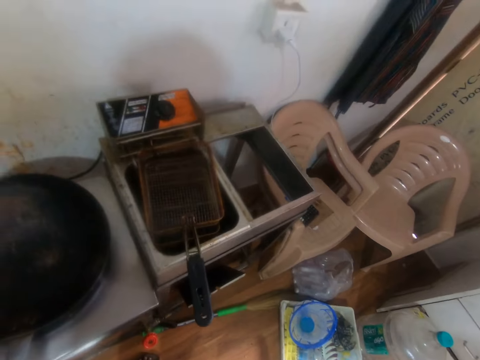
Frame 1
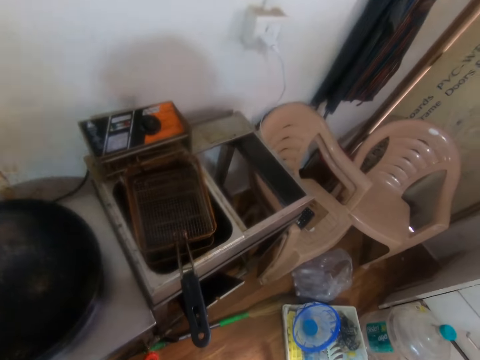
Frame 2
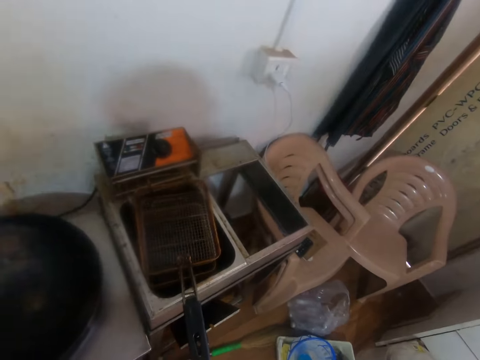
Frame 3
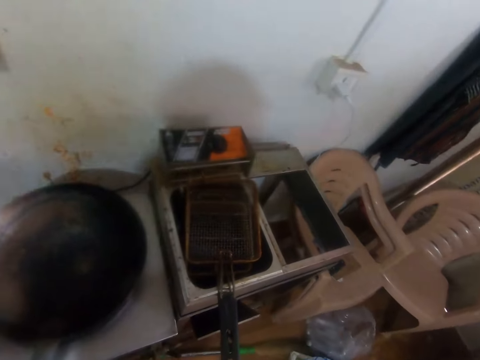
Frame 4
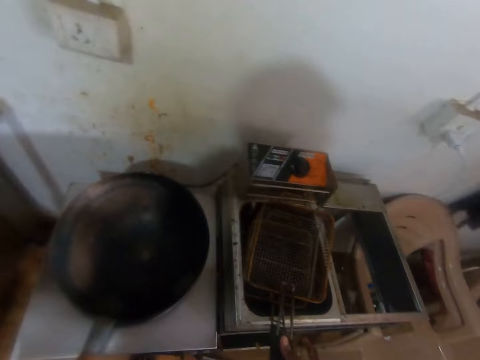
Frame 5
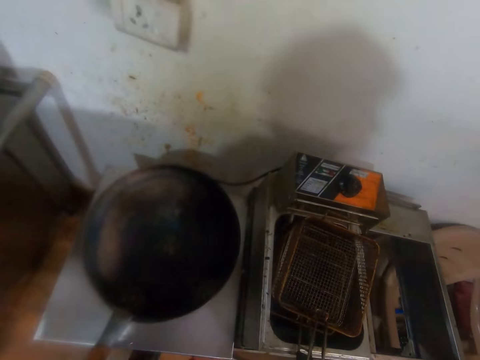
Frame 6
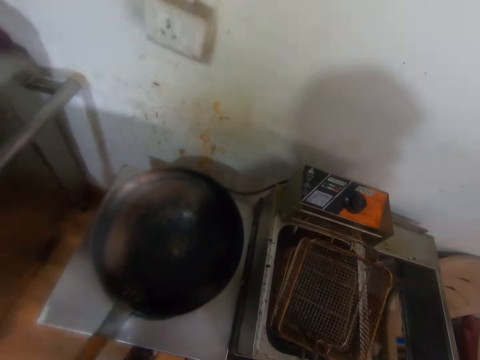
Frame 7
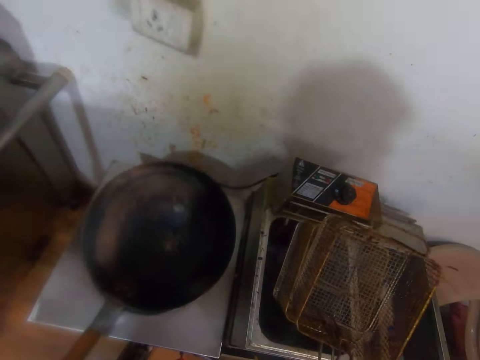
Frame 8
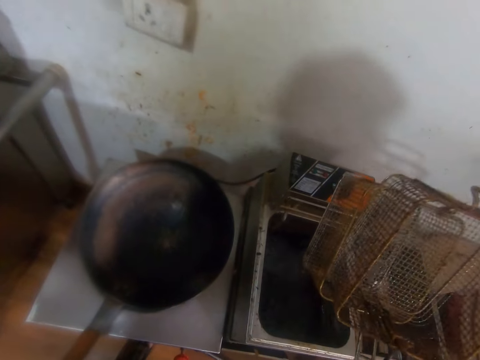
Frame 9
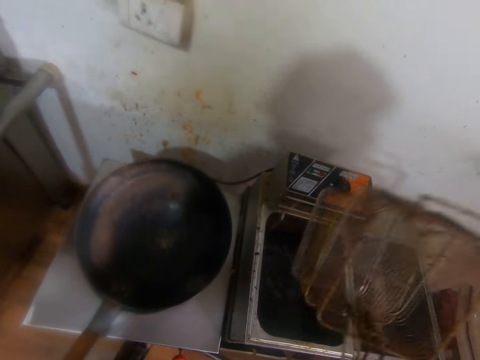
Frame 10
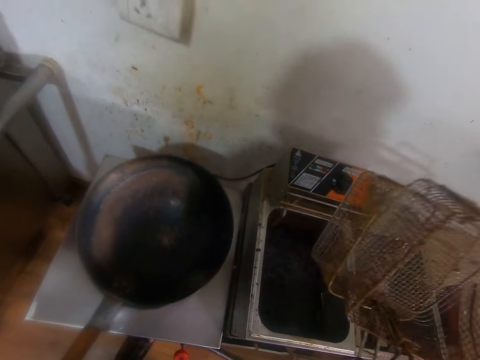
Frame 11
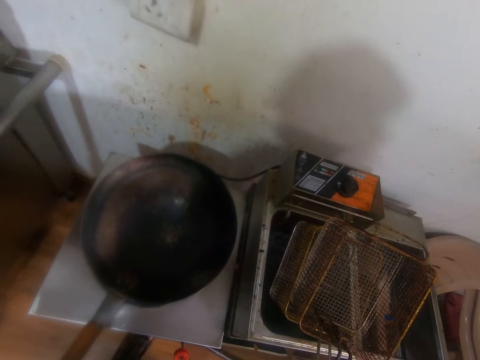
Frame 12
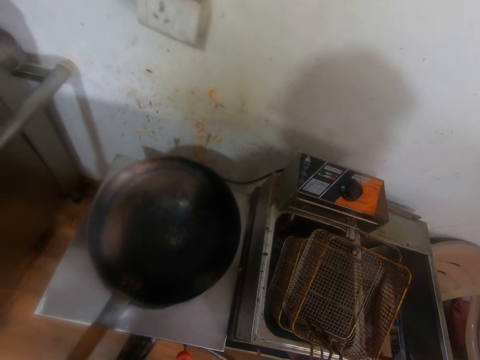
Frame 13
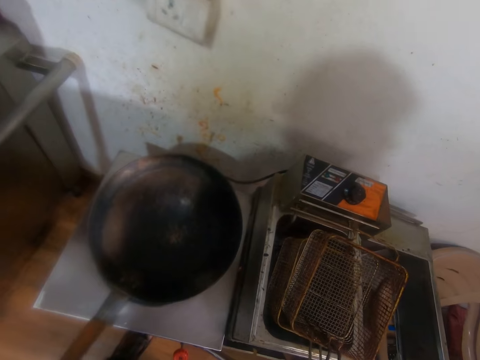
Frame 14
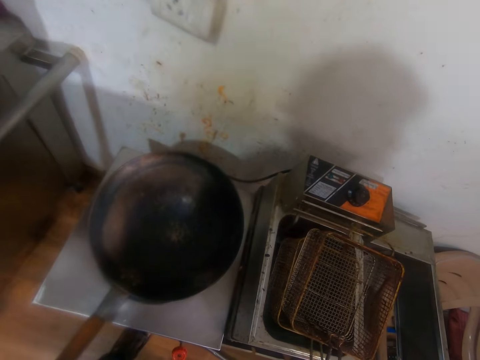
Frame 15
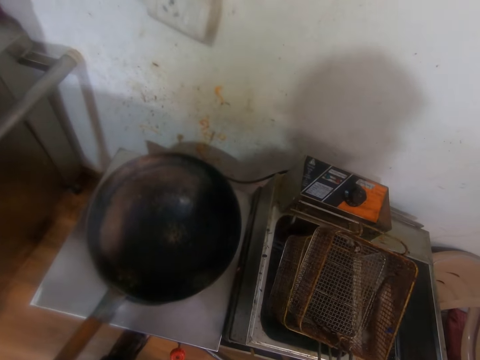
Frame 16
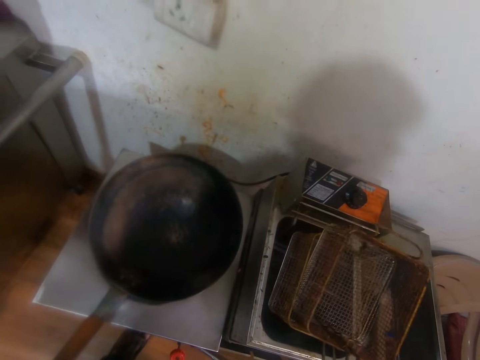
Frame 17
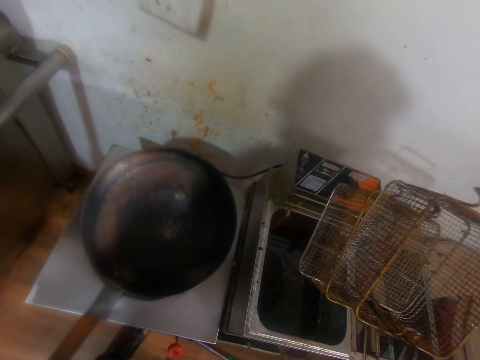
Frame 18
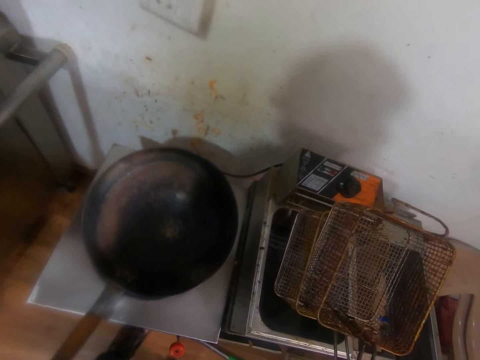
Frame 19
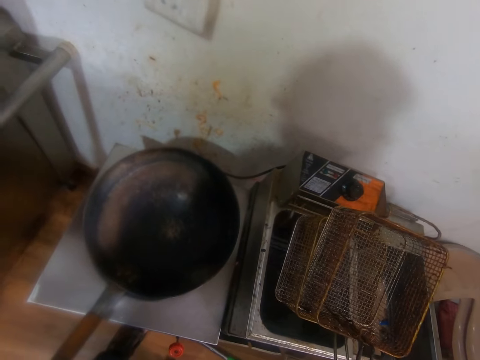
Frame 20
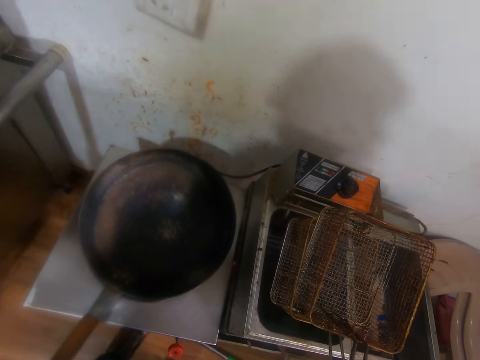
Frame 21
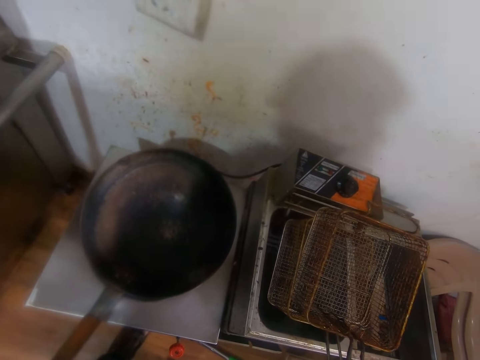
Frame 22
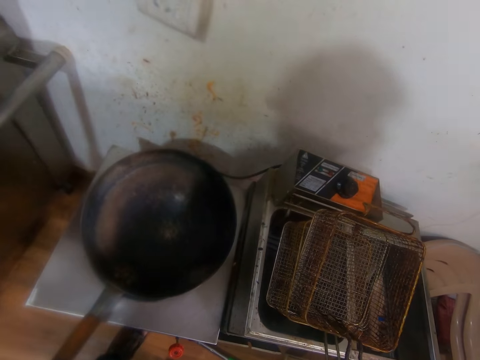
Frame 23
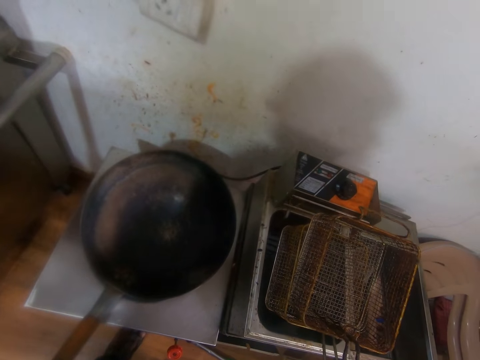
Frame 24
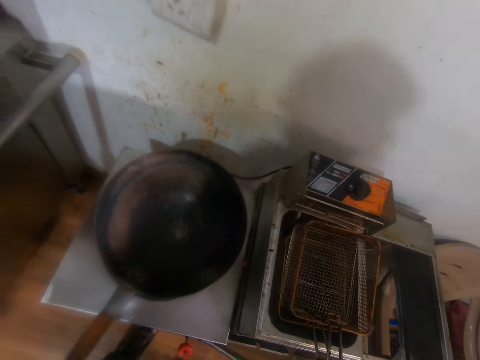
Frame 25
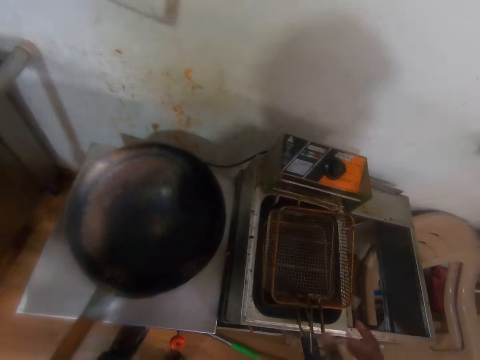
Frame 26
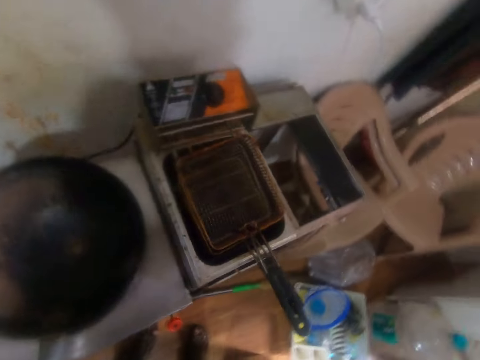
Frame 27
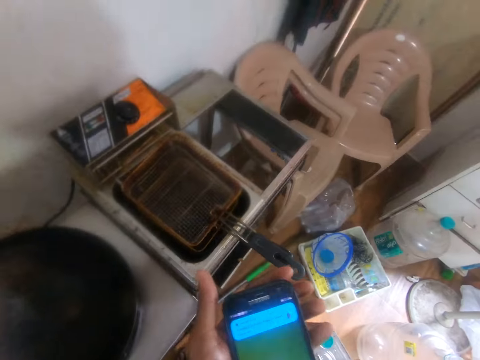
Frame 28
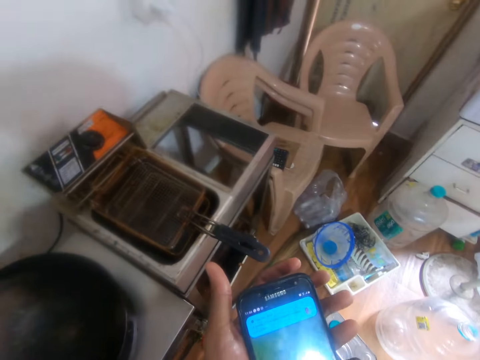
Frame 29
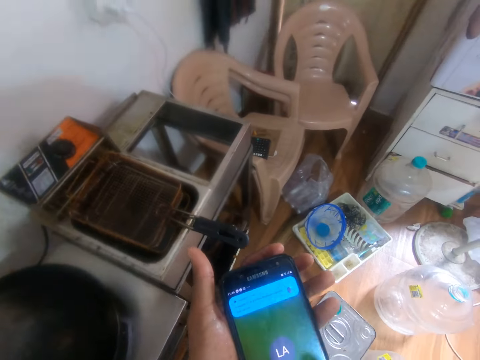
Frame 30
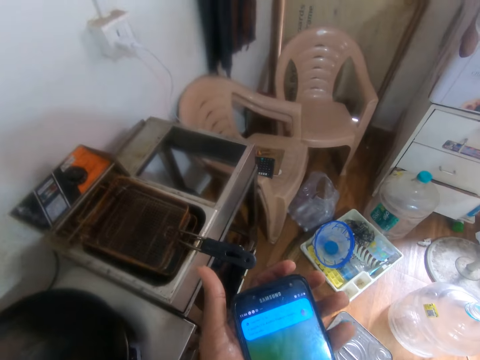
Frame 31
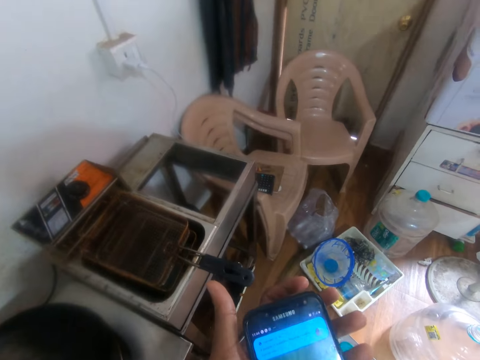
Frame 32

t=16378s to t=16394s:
The camera wearer removes two frying baskets from the deep fryer with his right hand. He holds something. He shakes something. He drops the two frying baskets in the deep fryer with his right hand. He operates the phone in his left hand with his right hand.

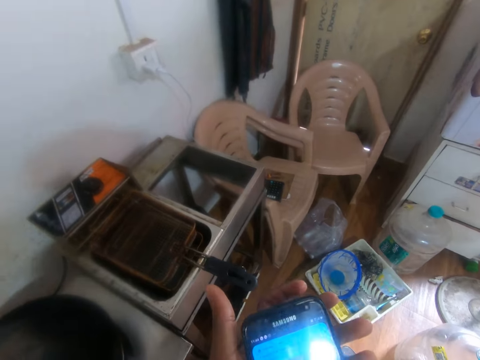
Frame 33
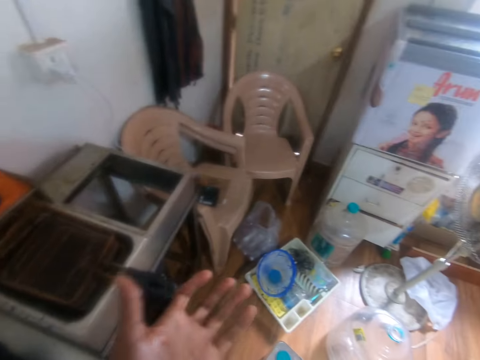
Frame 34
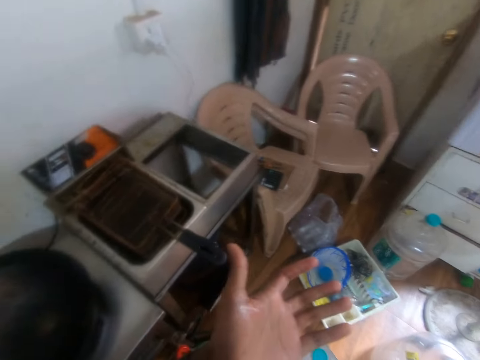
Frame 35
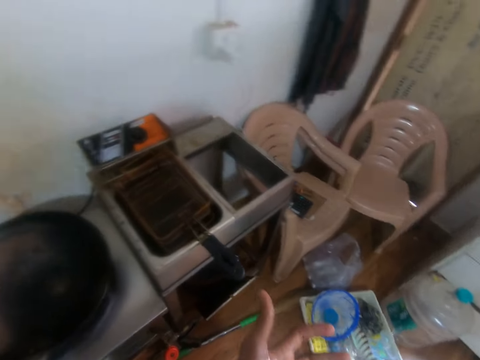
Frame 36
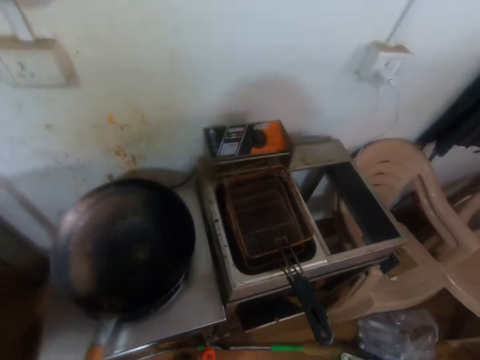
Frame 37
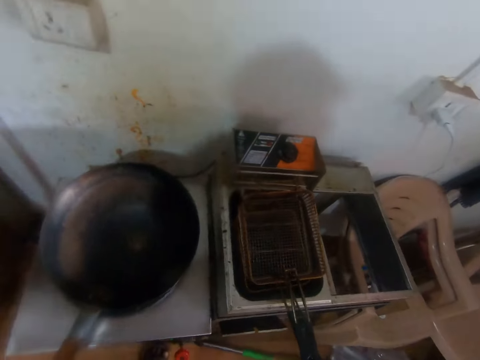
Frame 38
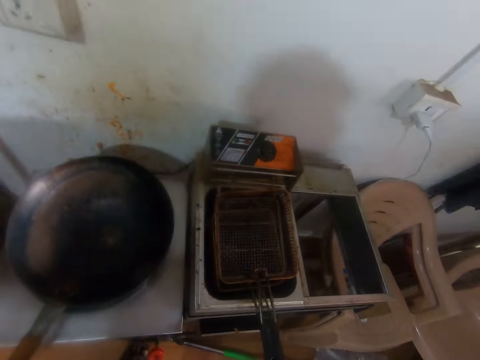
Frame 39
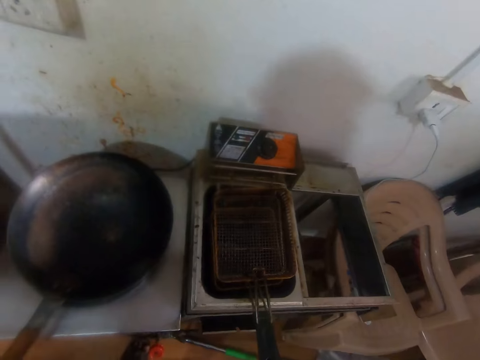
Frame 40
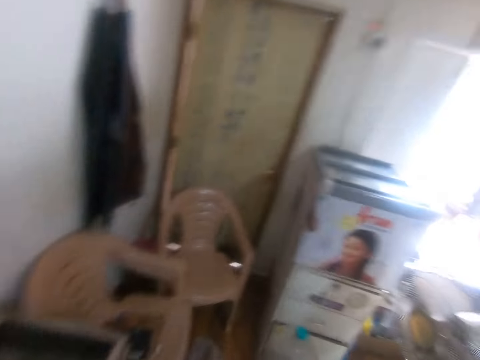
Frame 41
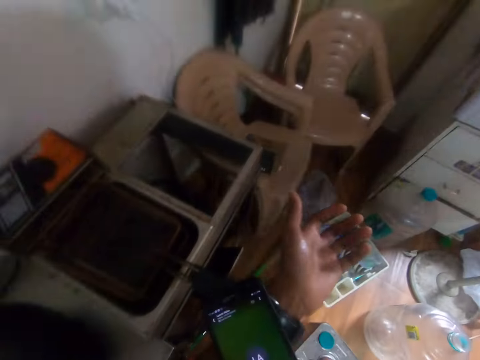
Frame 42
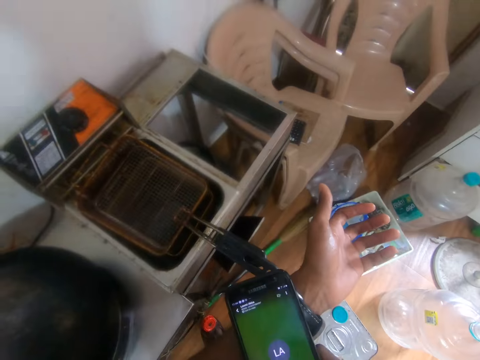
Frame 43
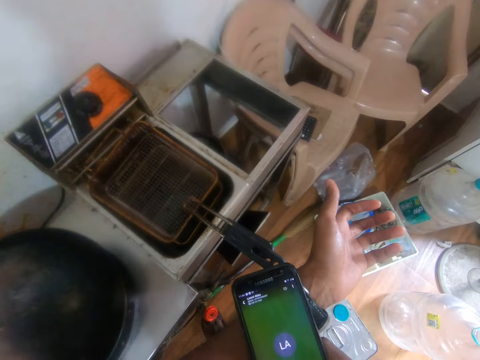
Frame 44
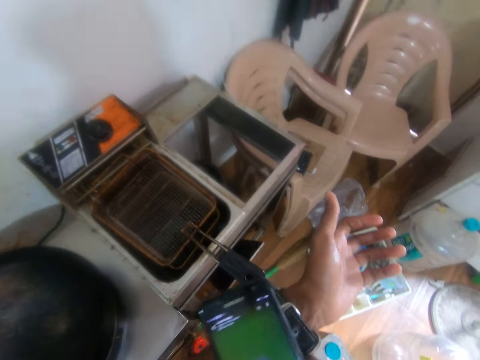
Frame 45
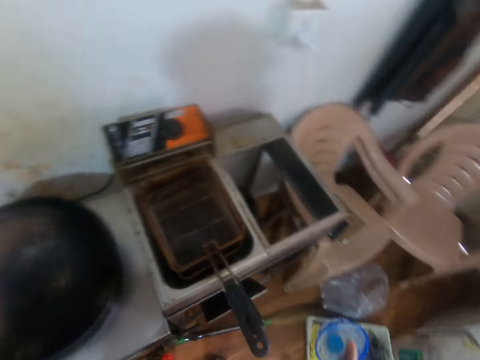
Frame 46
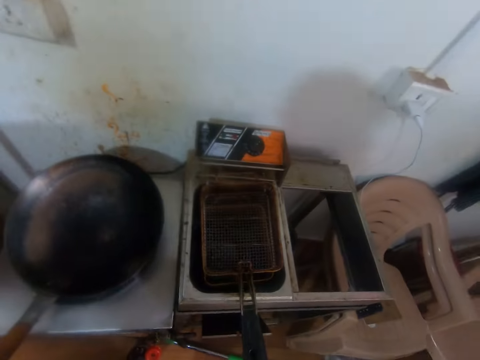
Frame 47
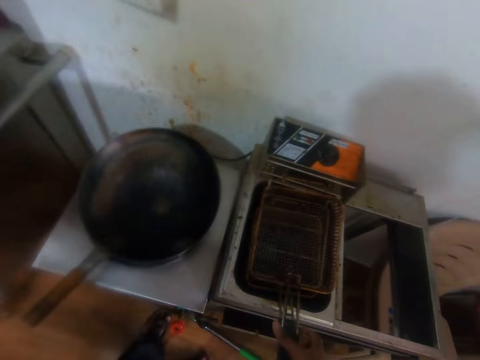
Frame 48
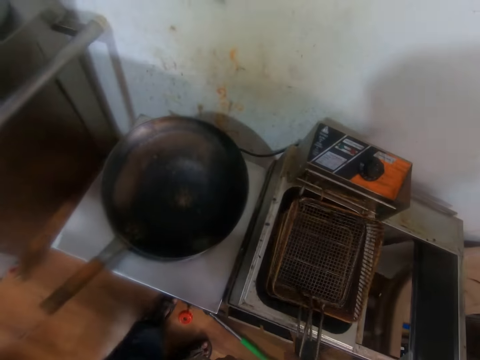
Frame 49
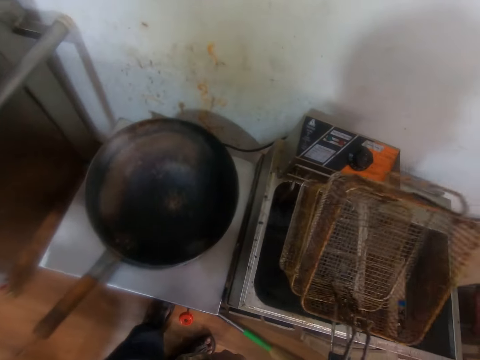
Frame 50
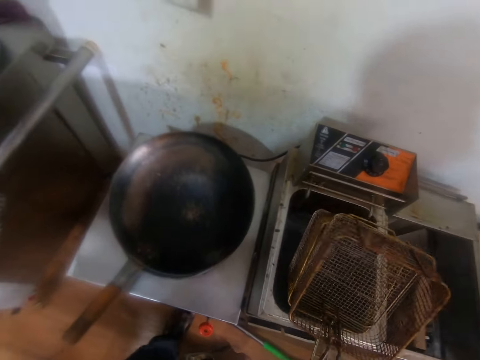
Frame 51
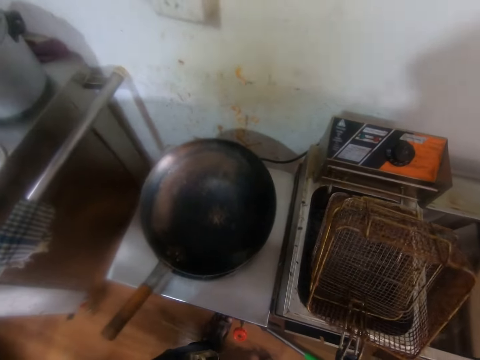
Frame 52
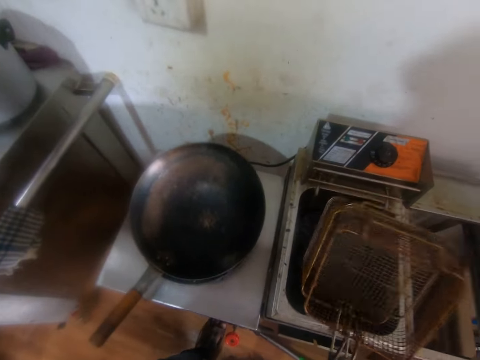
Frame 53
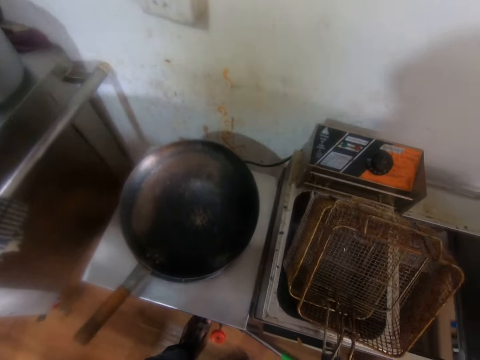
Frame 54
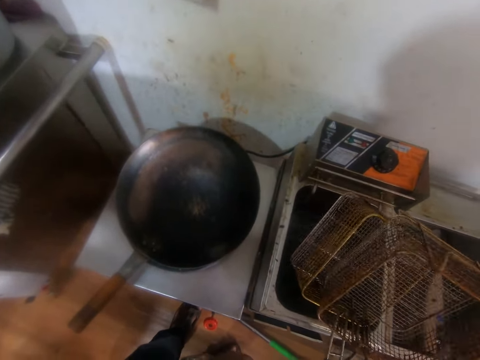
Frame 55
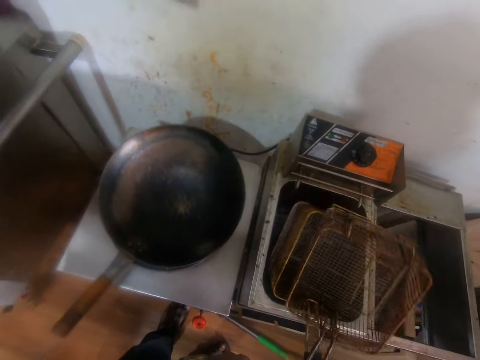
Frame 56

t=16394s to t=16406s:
The camera wearer looks at the hand. He looks at the cooker. He scrolls the phone. He talks over the phone in his right hand. He looks at the cooker. He removes the two frying baskets from the deep fryer with his right hand. He hits the two frying baskets on the deep fryer with his right hand. He shakes something.
